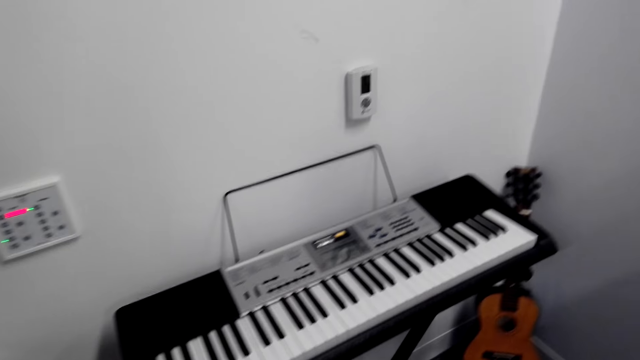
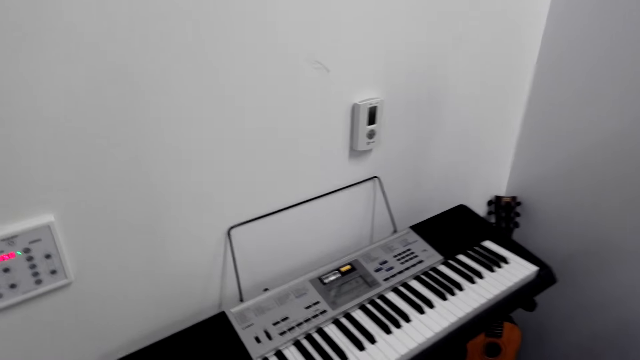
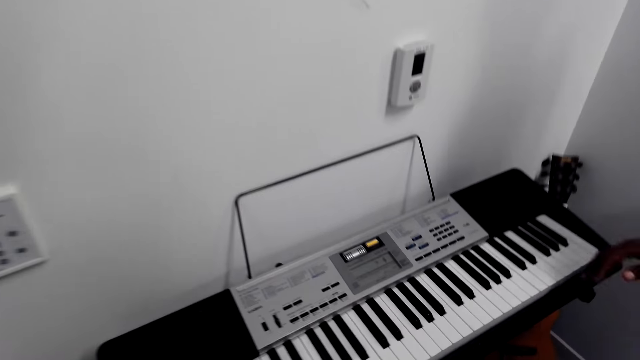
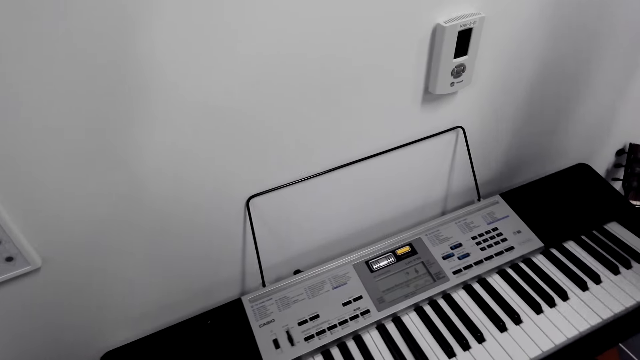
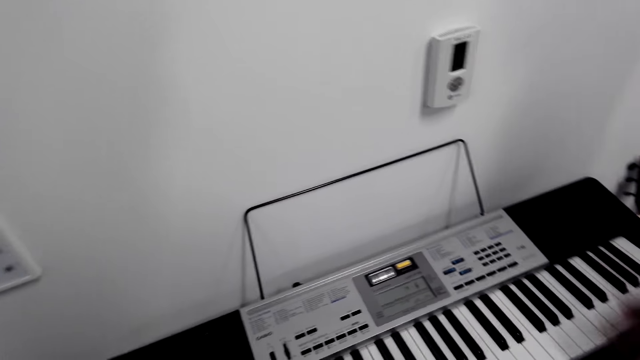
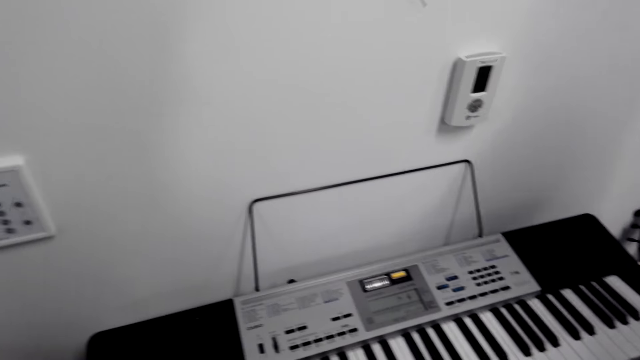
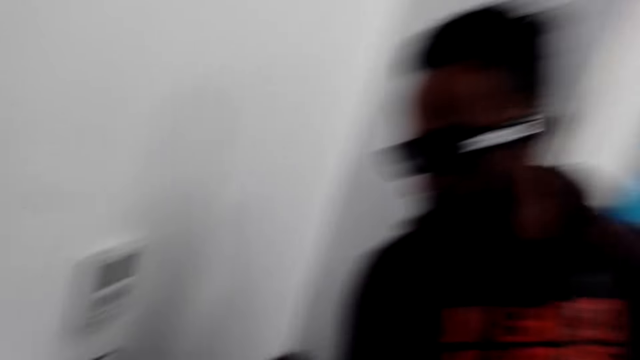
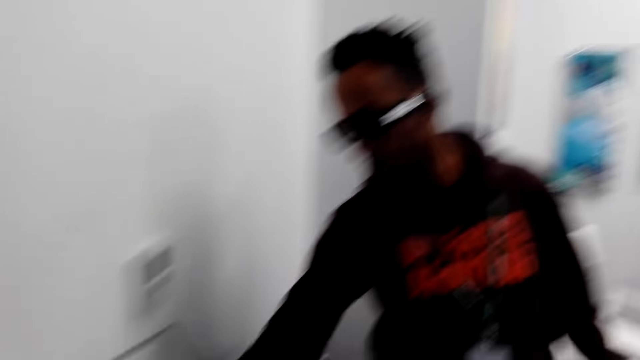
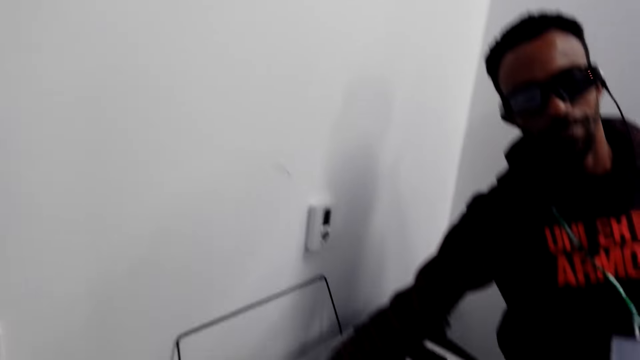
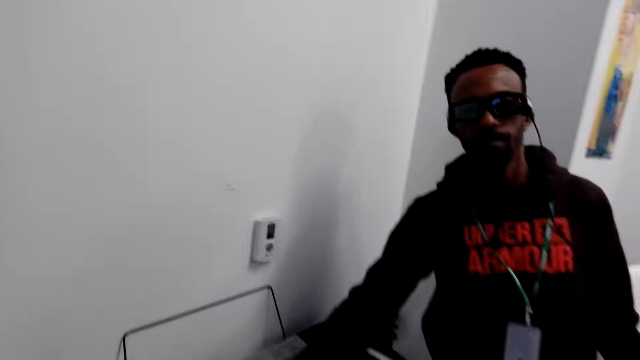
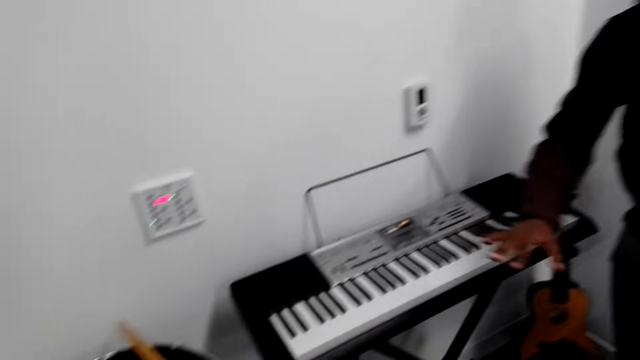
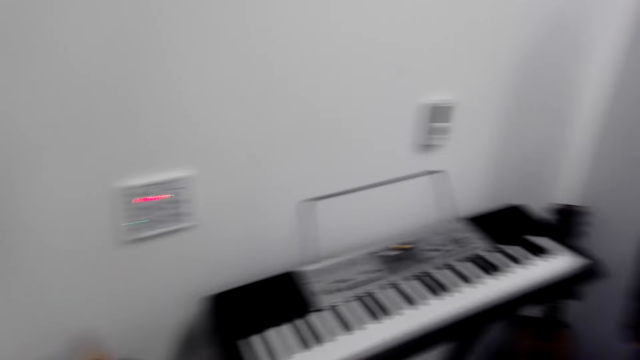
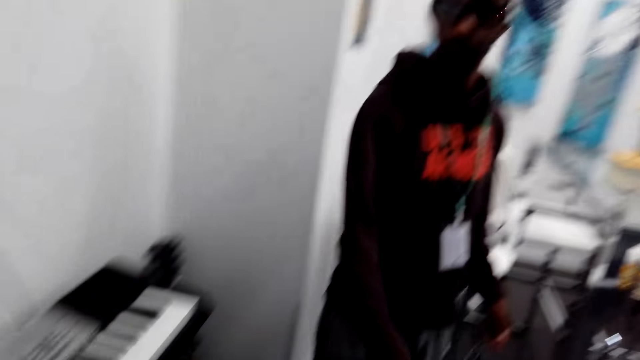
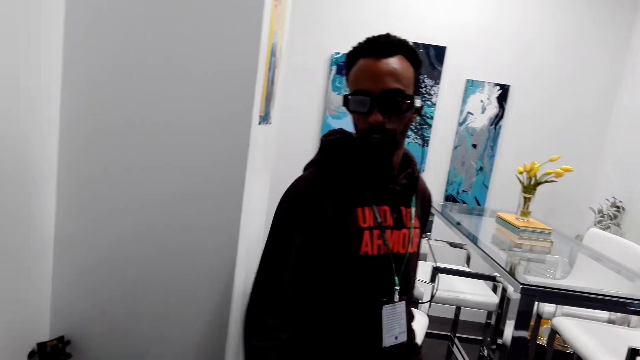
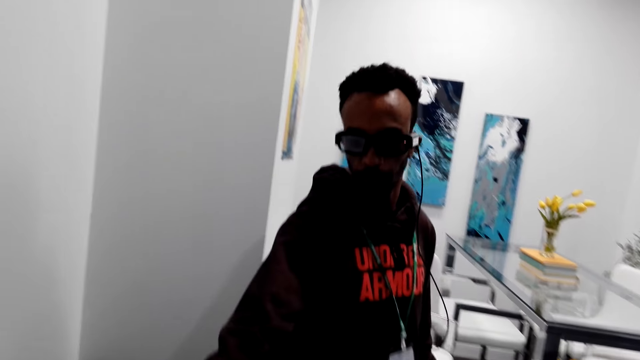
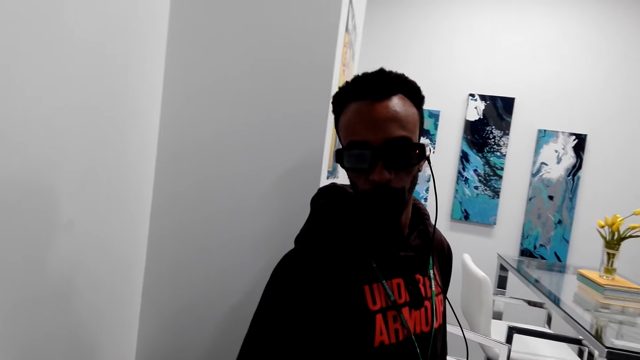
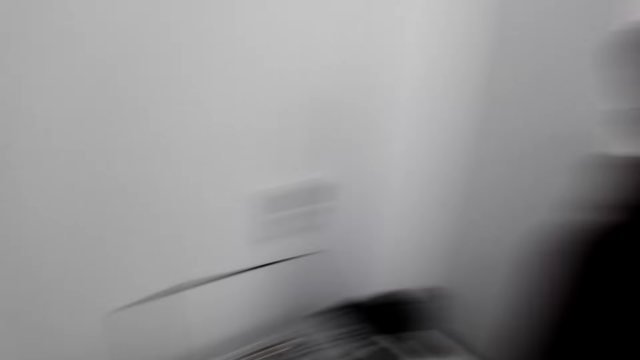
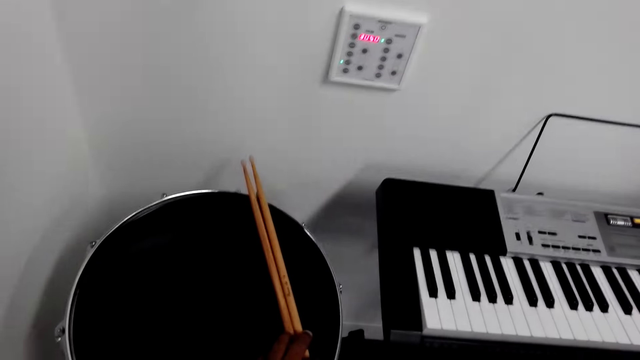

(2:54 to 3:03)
A man touches a piano. The camera wearer looks around and moves hands. The man touches the piano. The man points on the keyboard. The camera wearer moves around. The man moves around and does something.

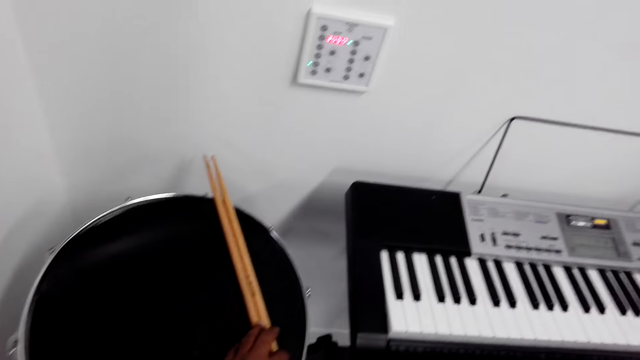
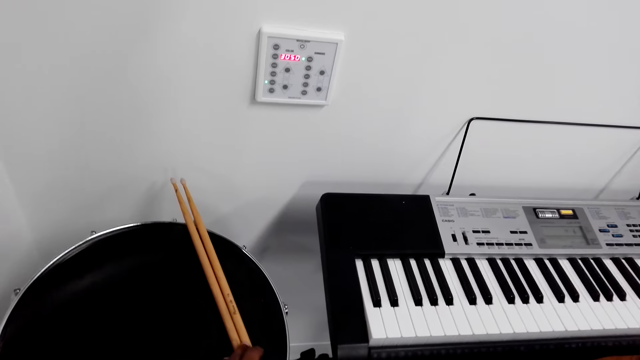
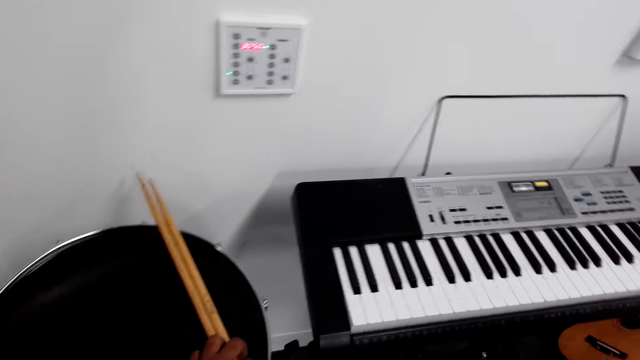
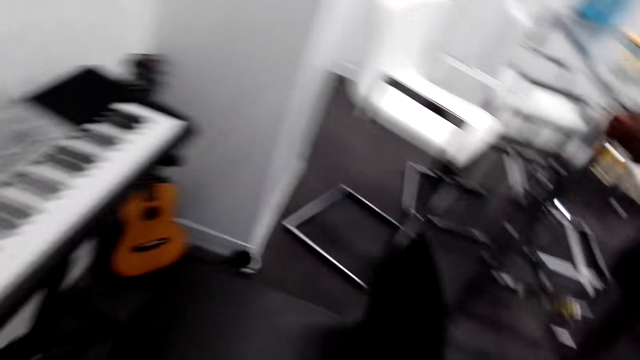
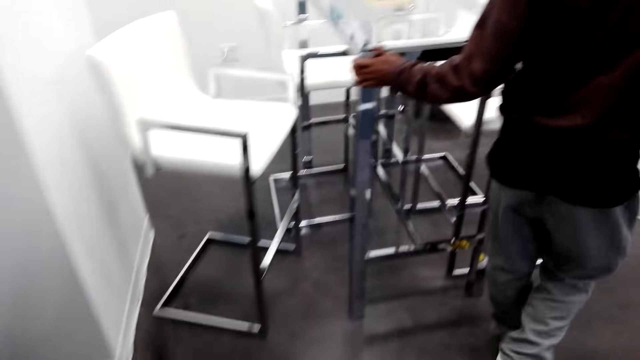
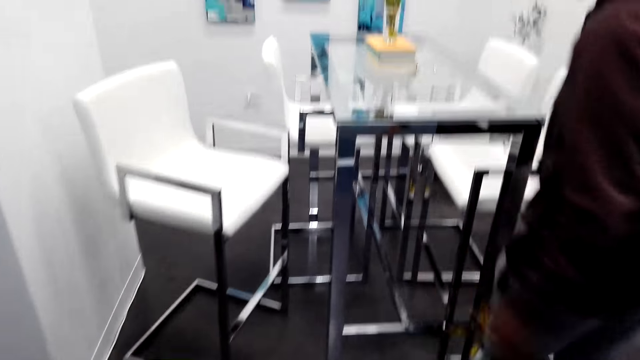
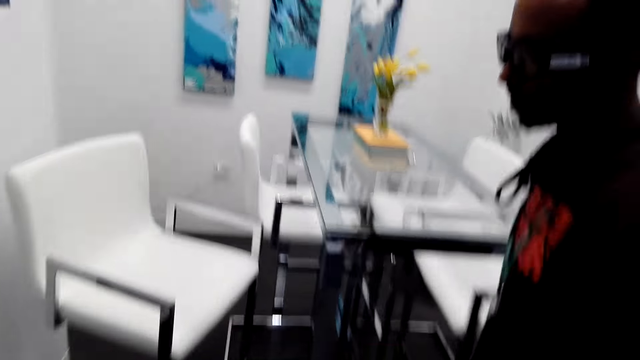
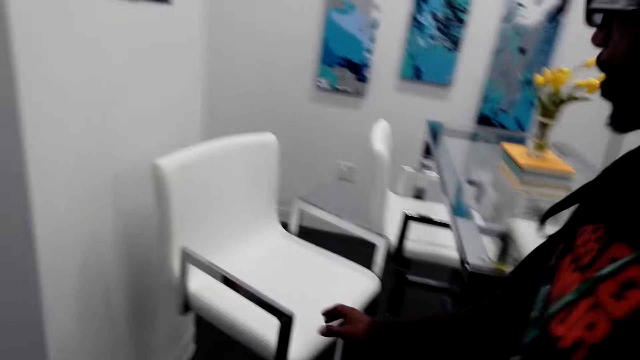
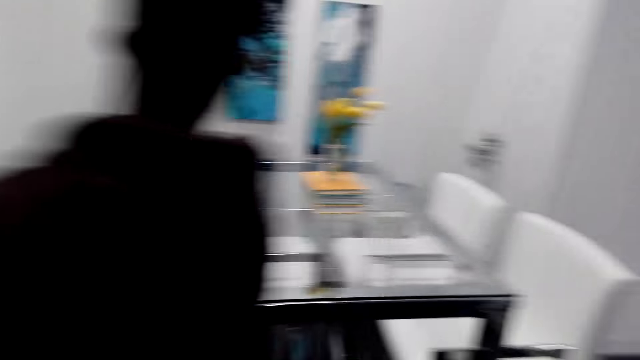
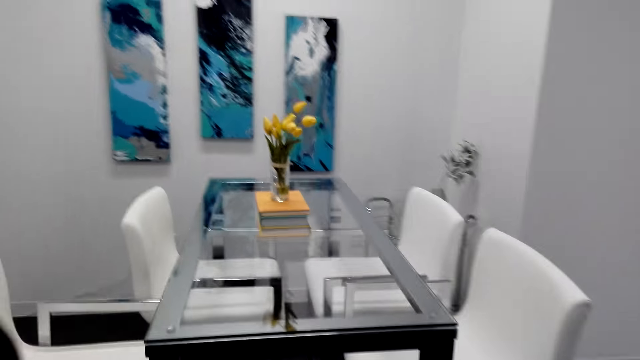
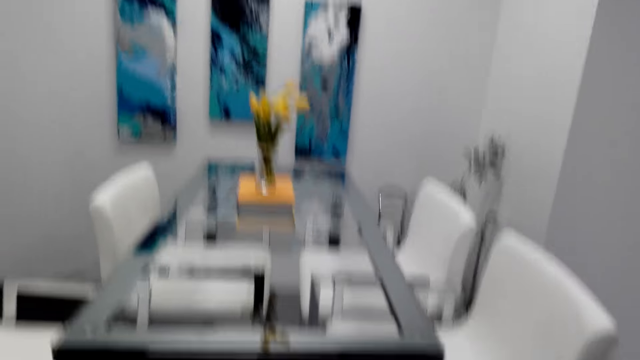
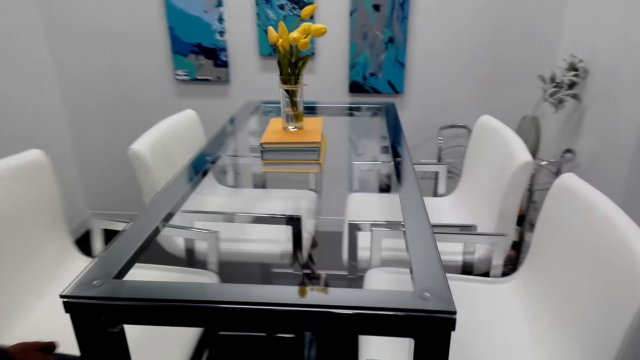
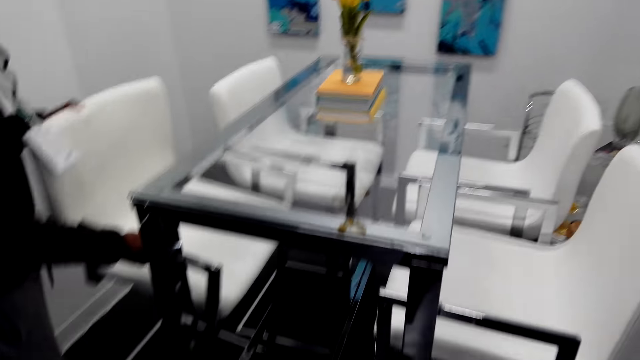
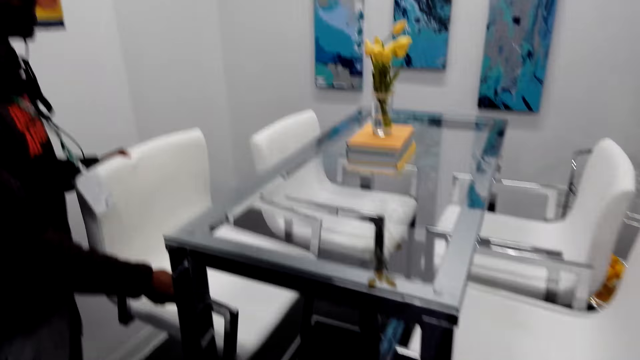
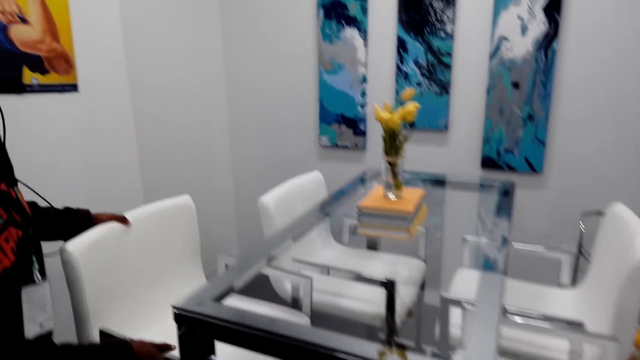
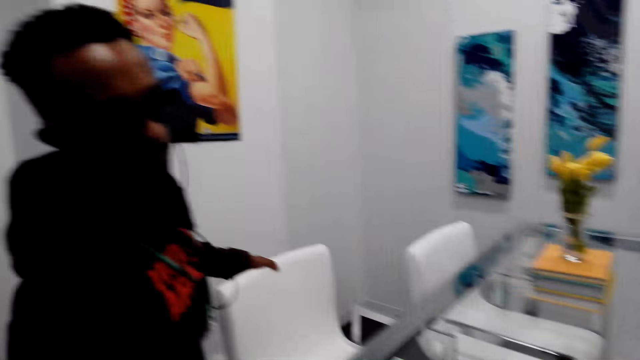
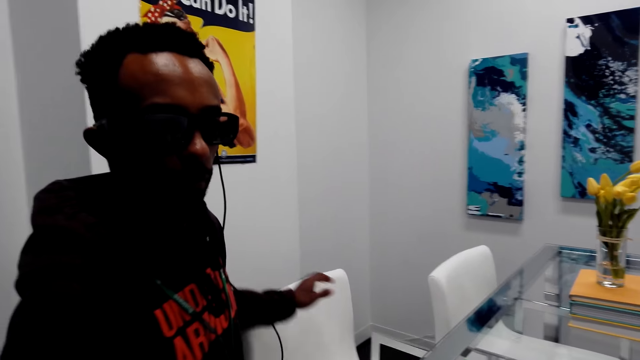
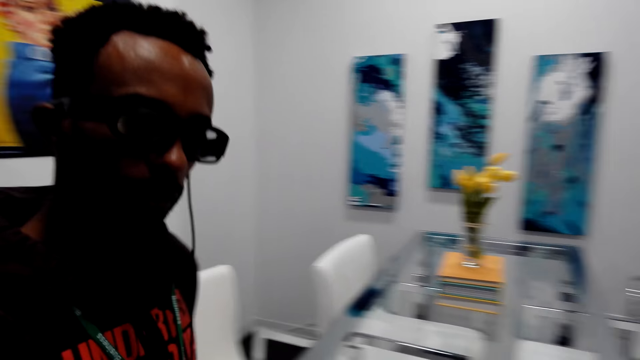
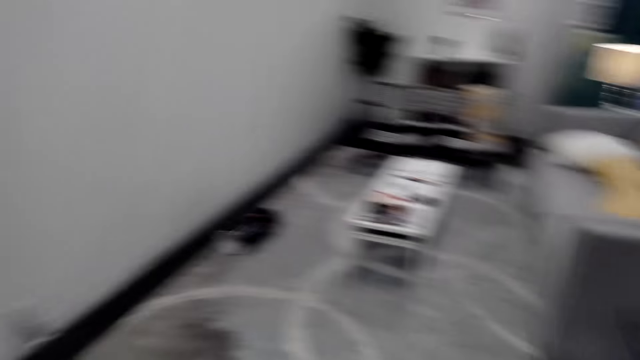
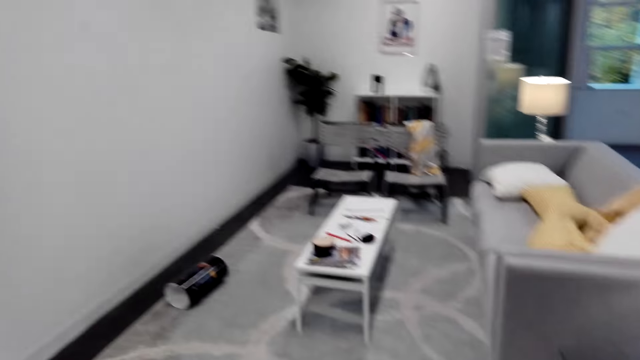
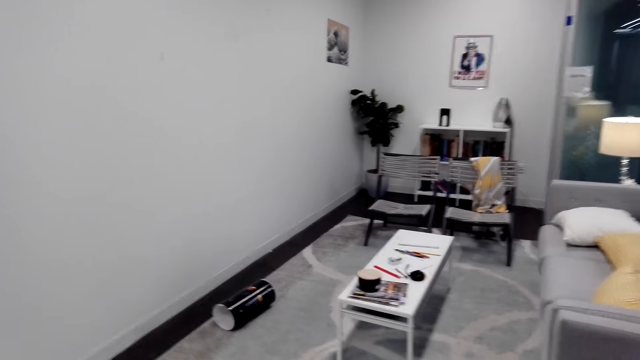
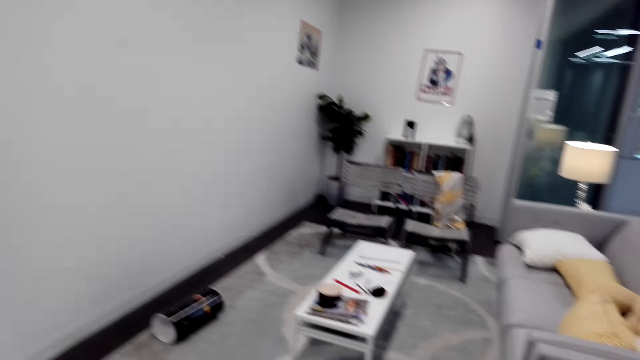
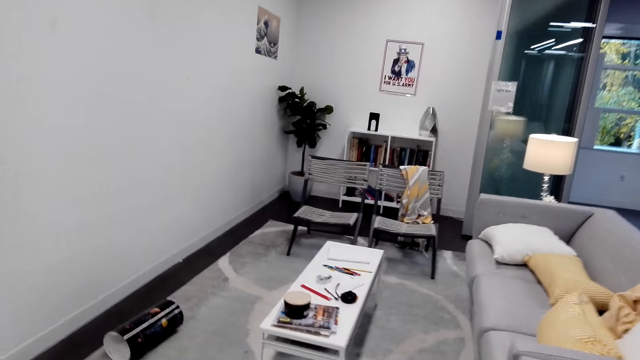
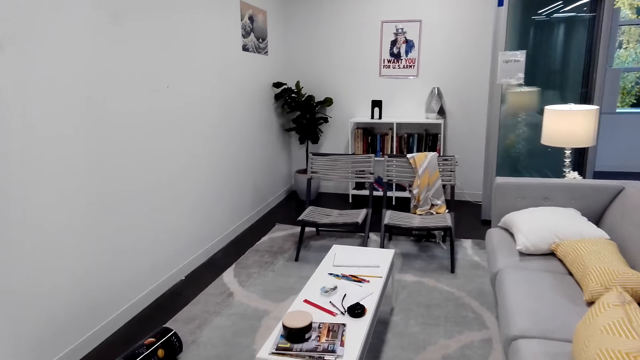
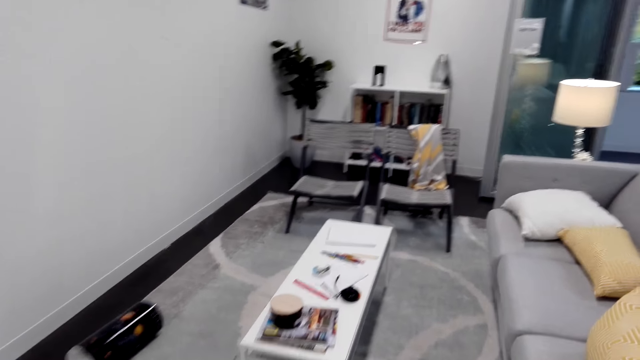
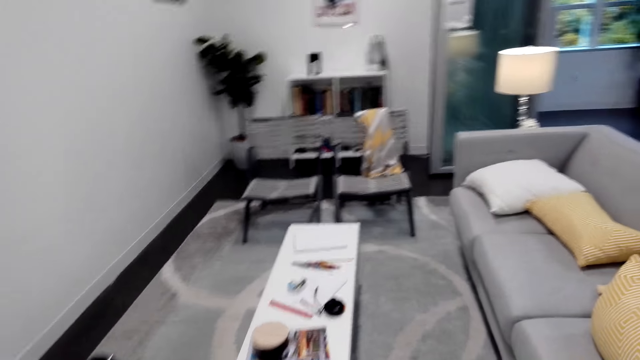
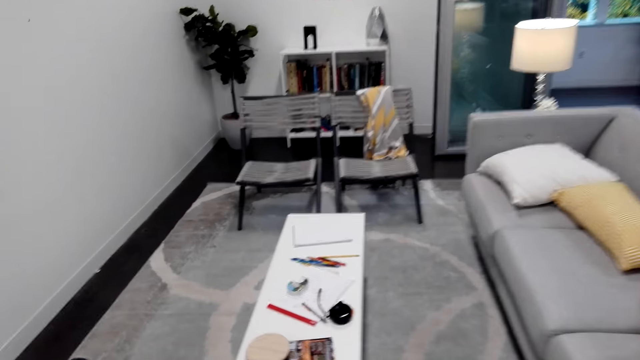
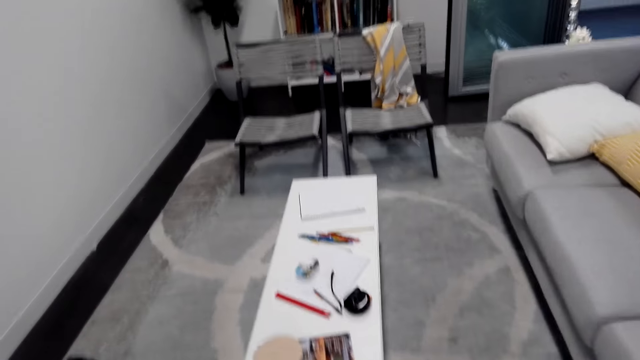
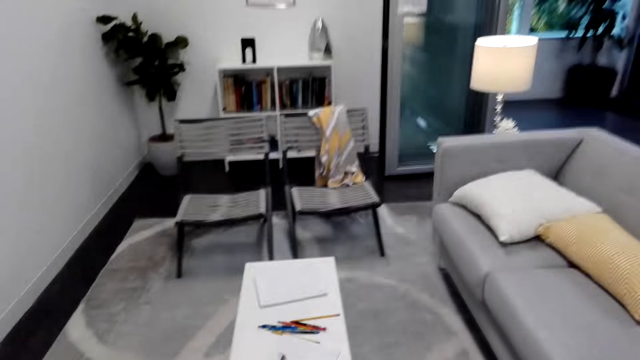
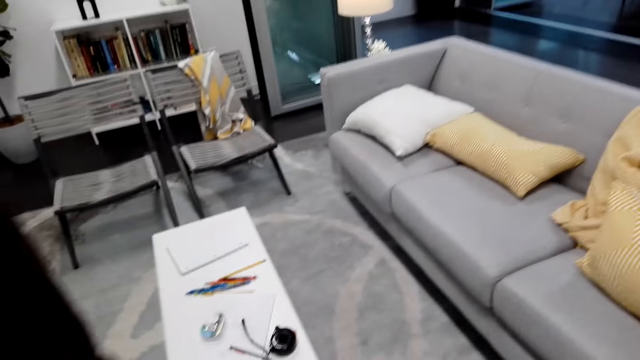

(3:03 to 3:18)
The camera wearer looks around. They hold the drum sticks on the drum. A man holds a dining table. The camera wearer walks around. The man moves around the room. The camera wearer looks around and walks around the room. The man holds the dining chair with the hand and walks around. The camera wearer looks around, walks around, looks around again and walks around the room.
